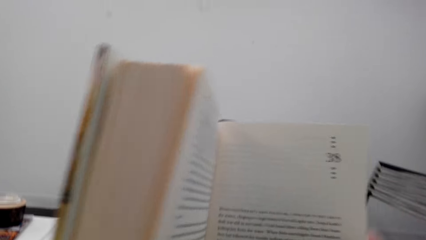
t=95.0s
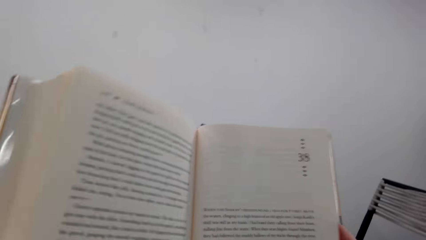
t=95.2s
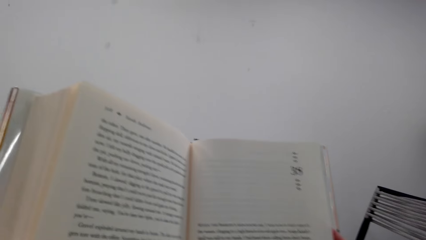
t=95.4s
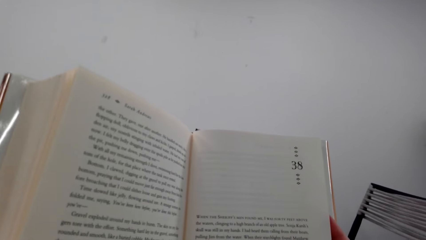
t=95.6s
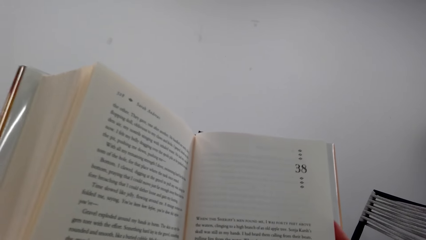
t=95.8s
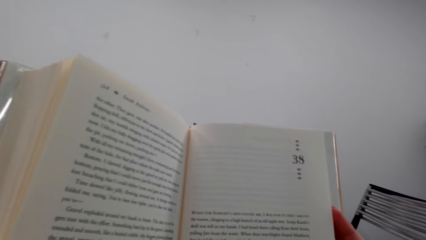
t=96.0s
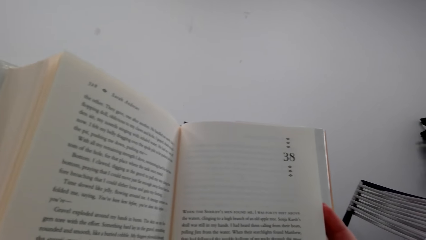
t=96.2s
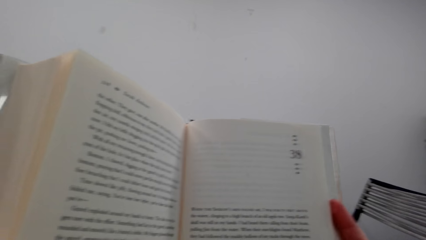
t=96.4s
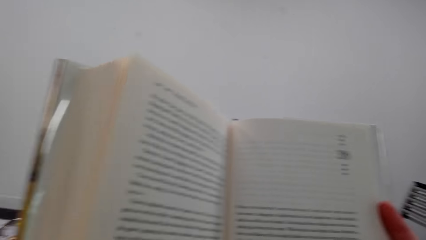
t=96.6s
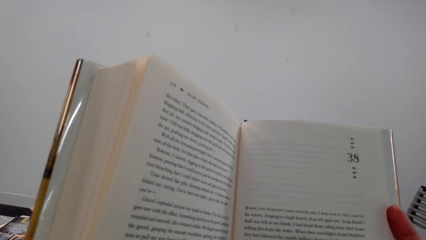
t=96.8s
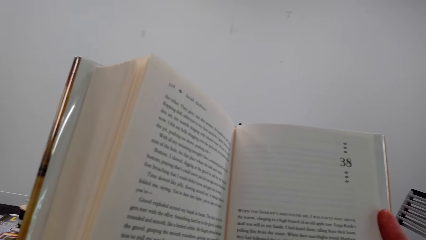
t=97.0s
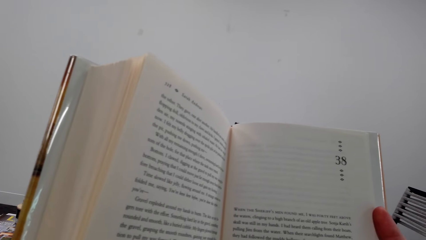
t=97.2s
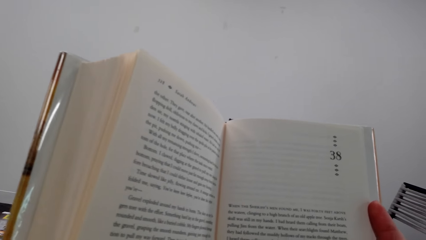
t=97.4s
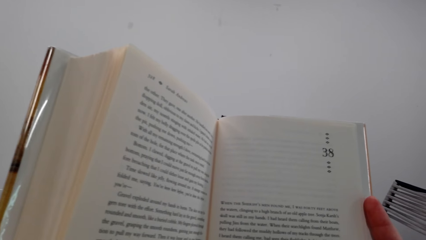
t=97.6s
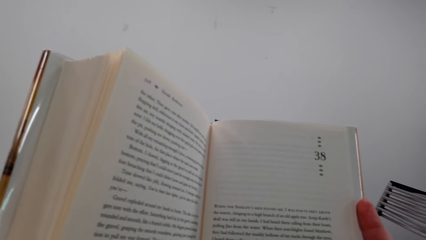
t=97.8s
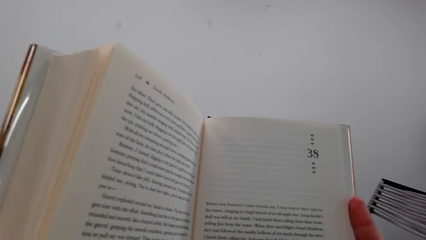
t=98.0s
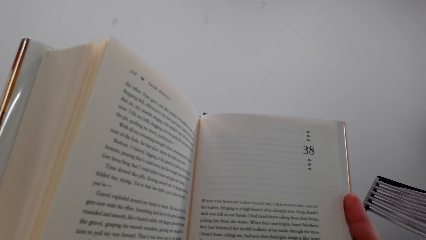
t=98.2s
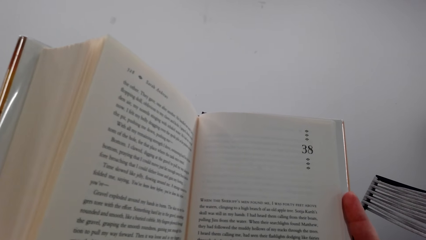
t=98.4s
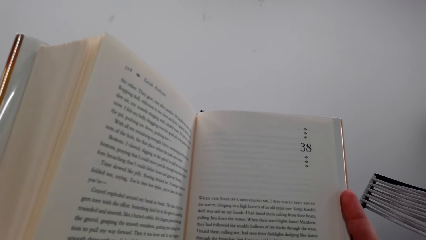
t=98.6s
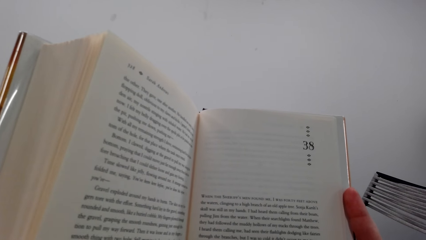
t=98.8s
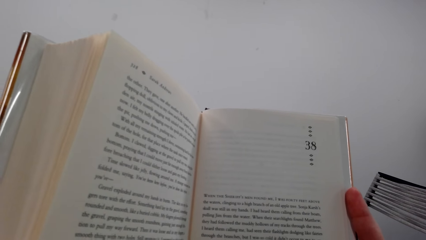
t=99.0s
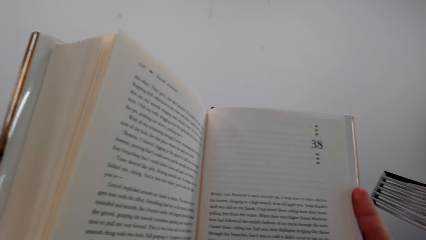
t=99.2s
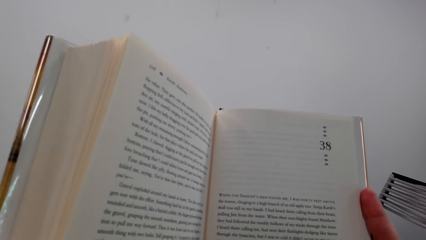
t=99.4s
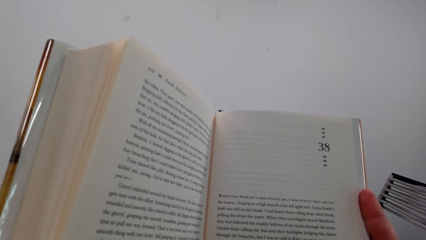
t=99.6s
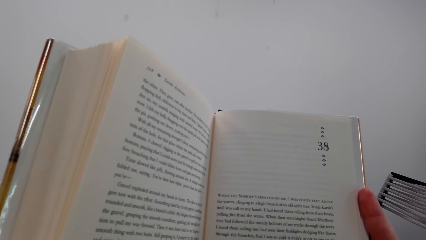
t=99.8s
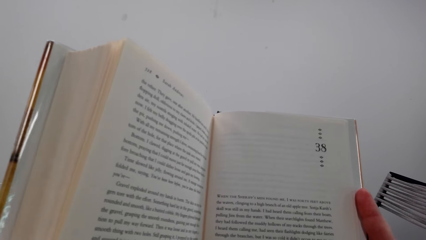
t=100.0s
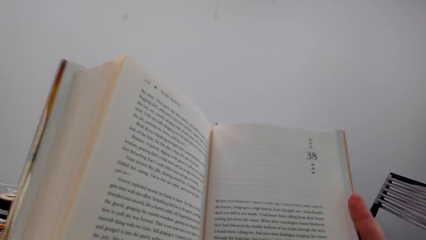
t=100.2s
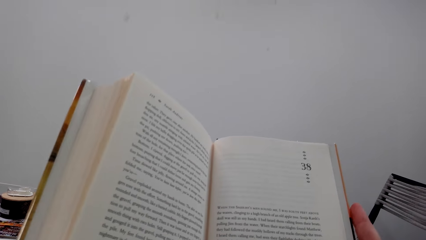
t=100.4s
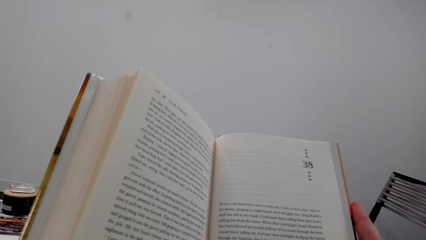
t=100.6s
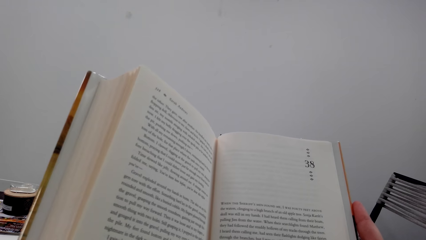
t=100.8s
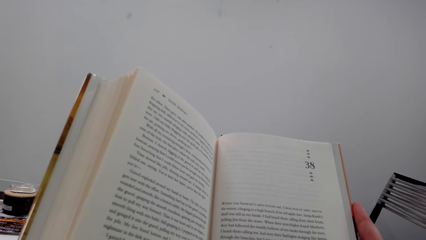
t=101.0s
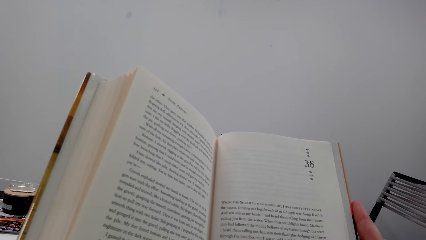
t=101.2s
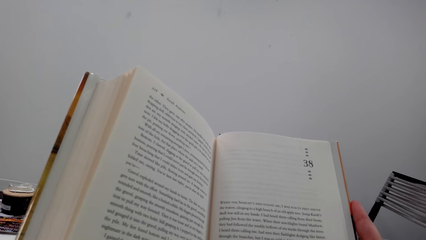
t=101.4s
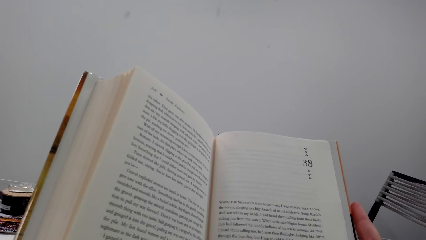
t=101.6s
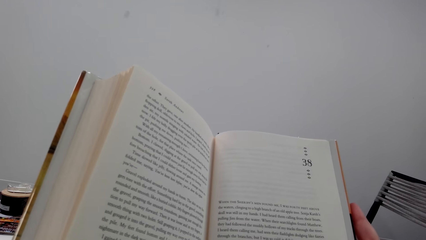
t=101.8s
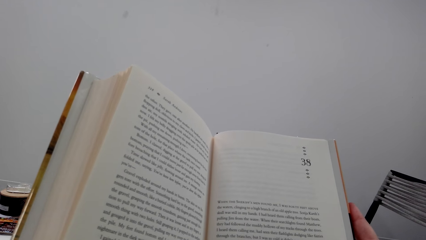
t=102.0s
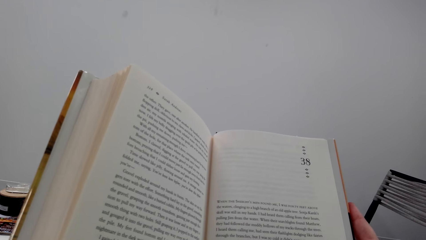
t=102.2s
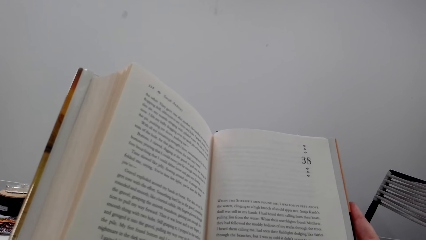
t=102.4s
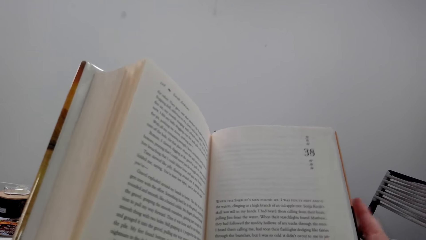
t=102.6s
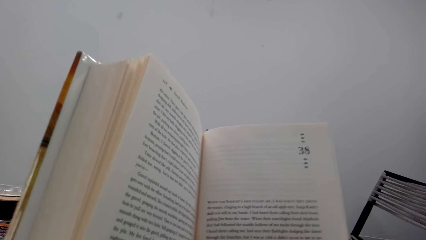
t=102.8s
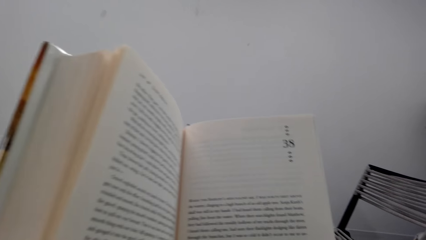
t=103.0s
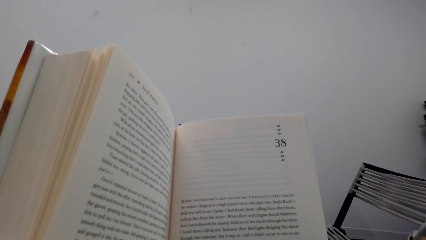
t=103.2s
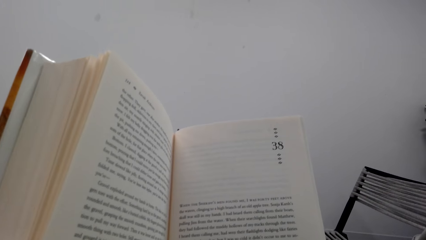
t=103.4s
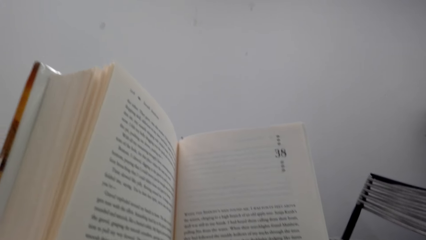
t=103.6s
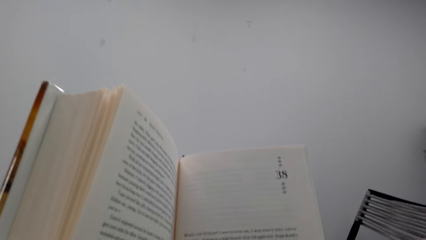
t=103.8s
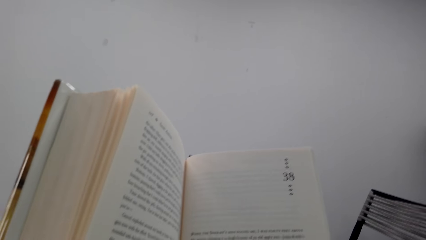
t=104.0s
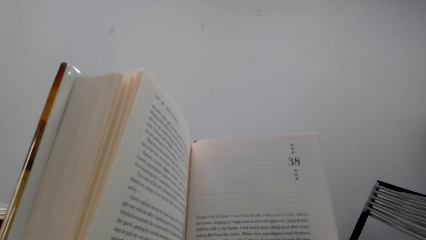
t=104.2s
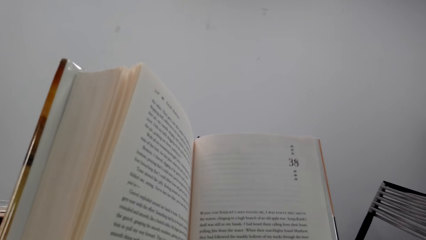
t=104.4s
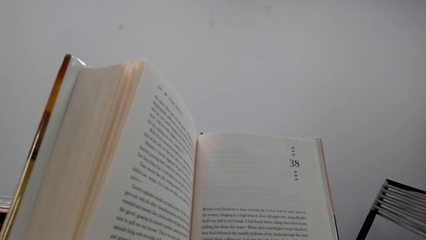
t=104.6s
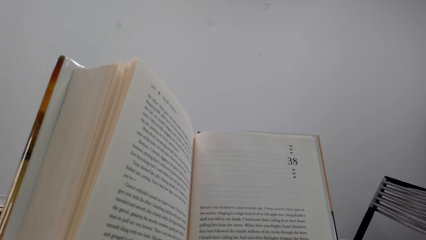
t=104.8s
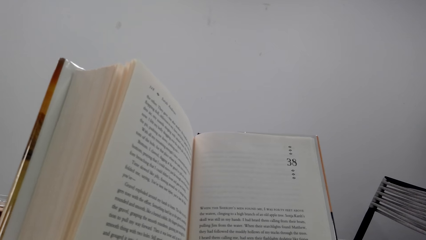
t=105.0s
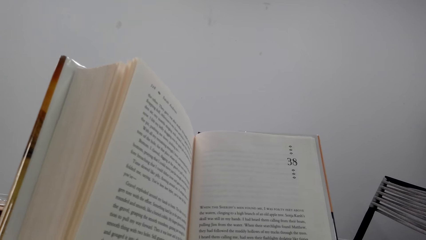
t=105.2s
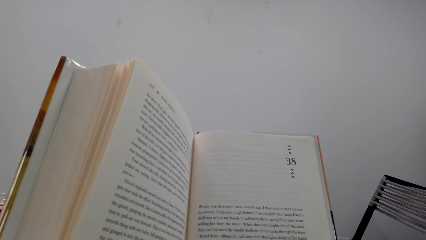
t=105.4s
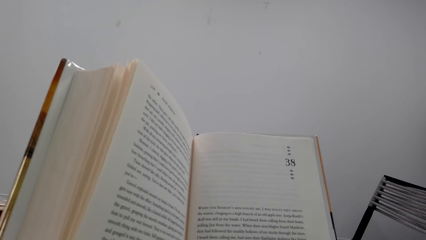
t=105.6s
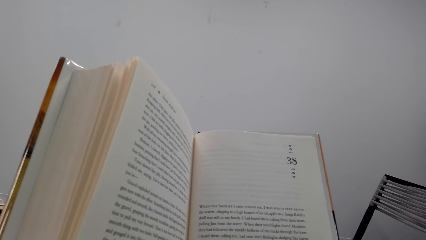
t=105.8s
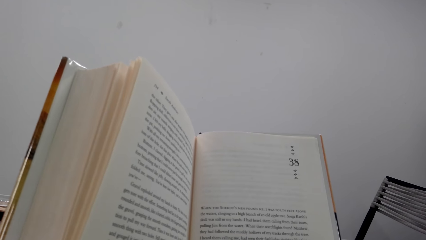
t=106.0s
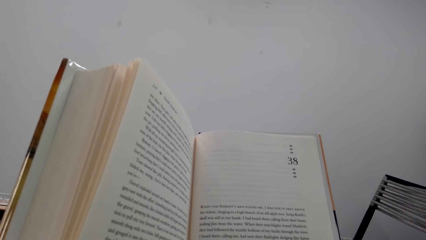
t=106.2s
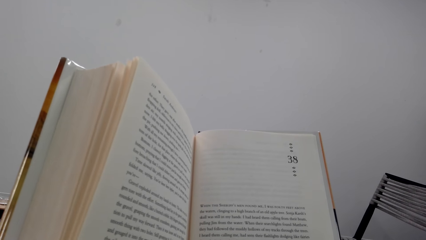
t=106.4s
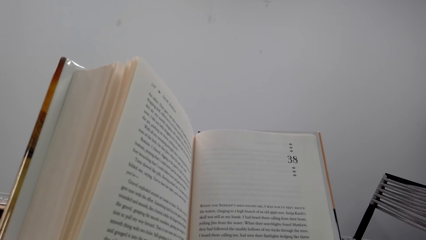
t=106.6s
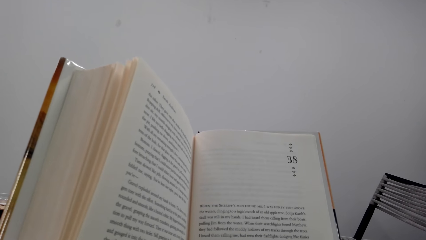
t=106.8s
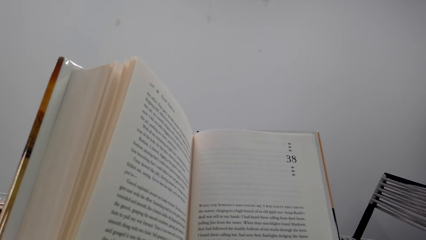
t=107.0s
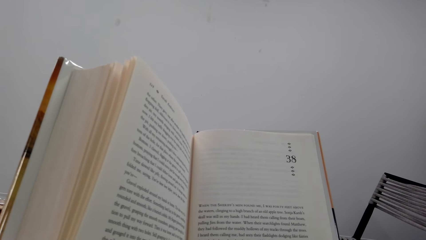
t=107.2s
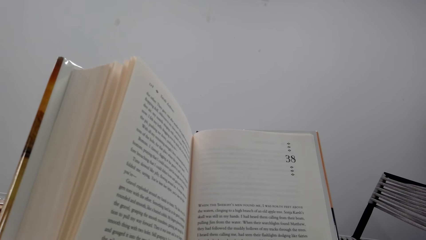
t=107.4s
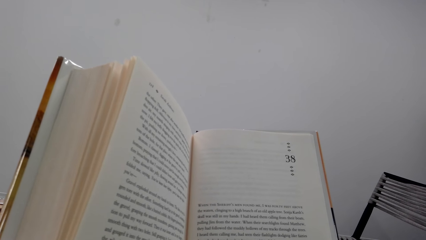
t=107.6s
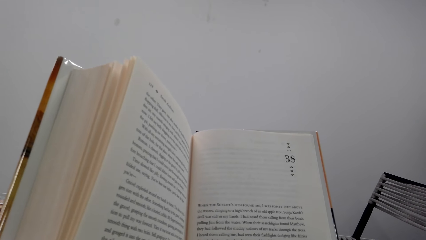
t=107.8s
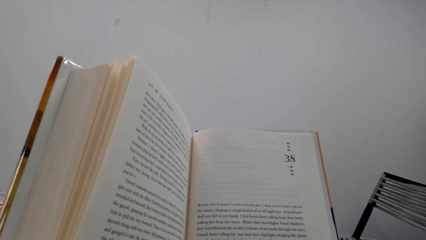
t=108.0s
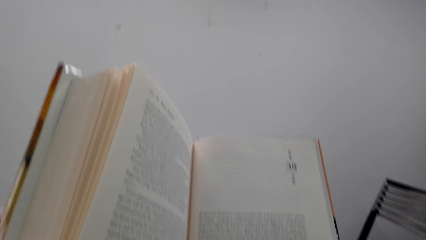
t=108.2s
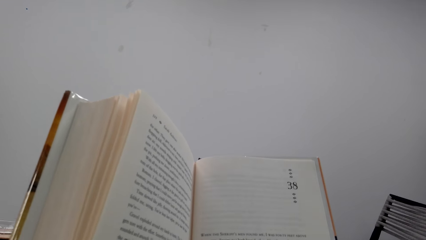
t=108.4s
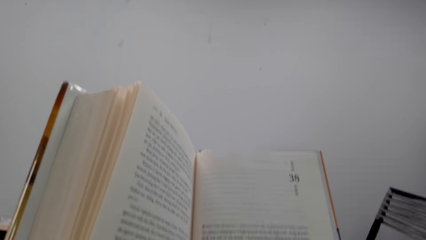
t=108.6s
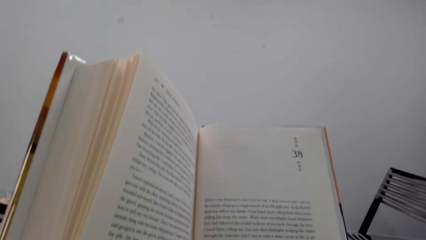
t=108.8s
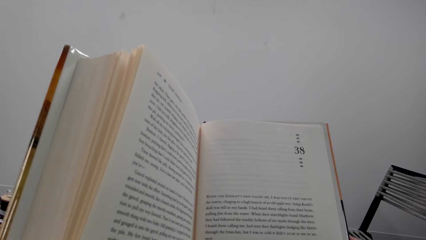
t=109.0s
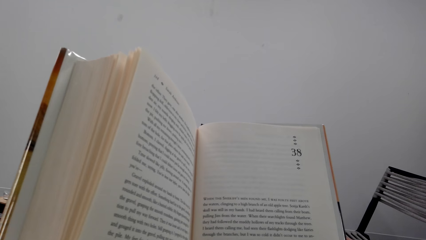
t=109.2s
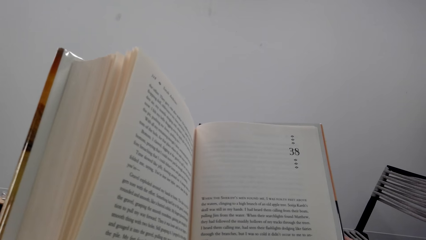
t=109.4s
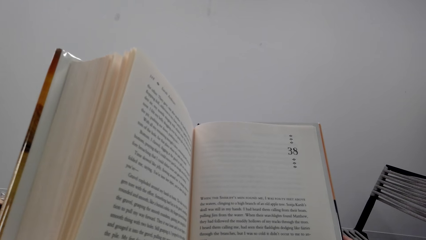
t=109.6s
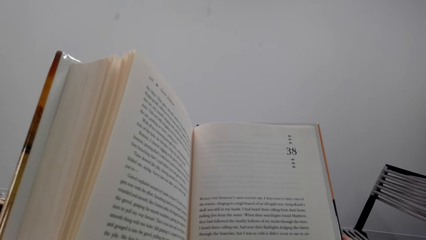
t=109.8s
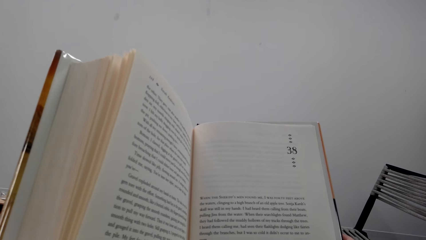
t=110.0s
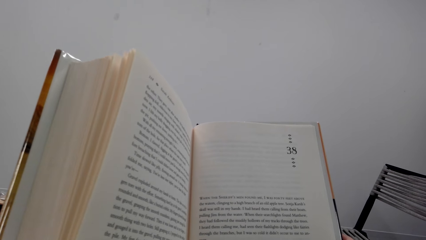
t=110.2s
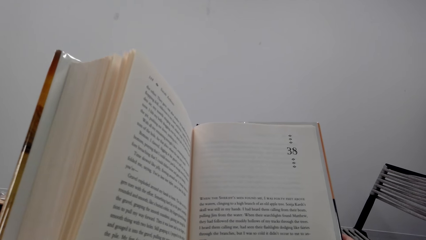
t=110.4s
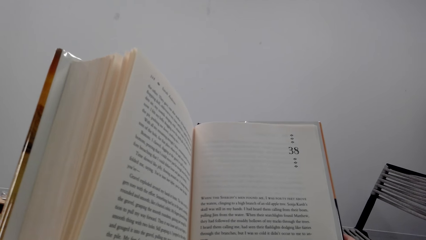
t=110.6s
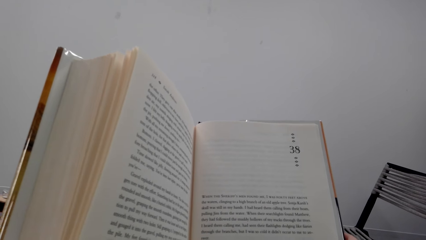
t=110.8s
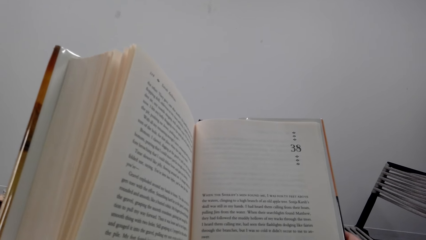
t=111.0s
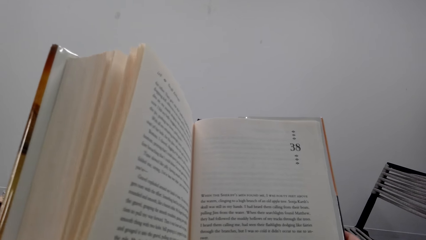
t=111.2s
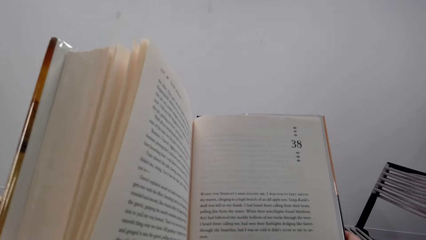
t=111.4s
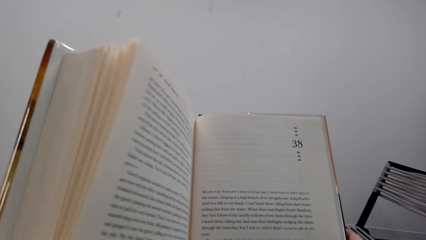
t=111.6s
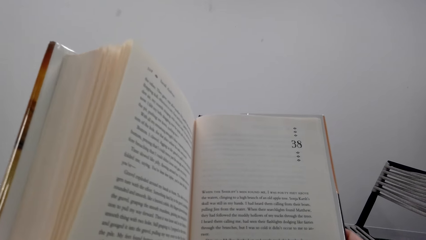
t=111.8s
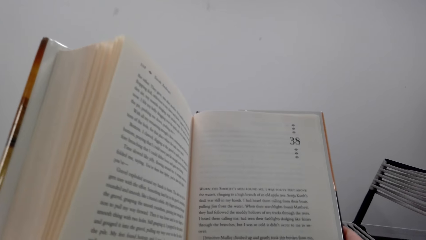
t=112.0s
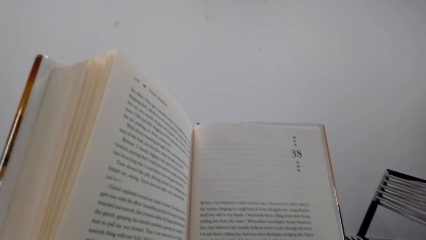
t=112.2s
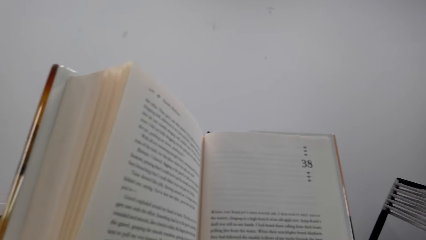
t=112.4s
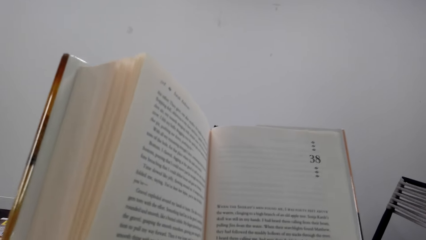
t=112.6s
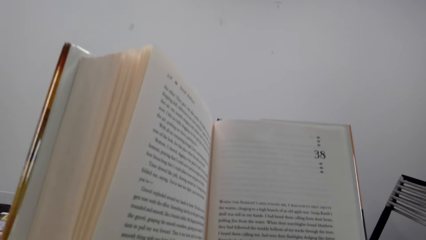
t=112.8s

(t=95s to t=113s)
The camera wearer holds a page. They turn a page of a book. They read the book. A man converses with the camera wearer. The camera wearer interacts with the man. They read the book.
